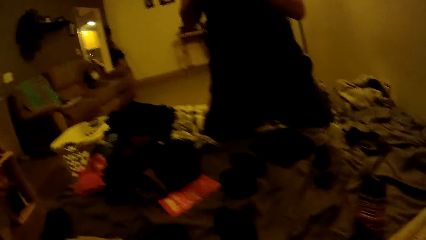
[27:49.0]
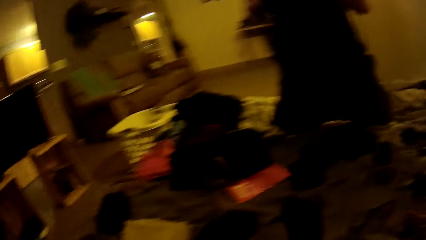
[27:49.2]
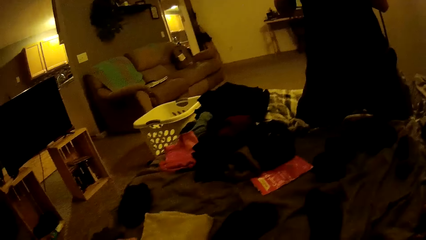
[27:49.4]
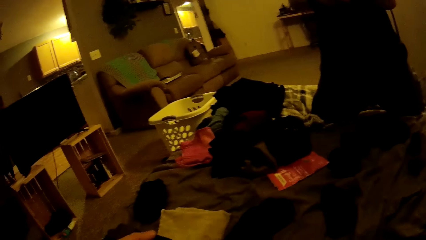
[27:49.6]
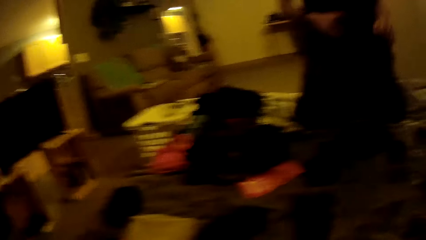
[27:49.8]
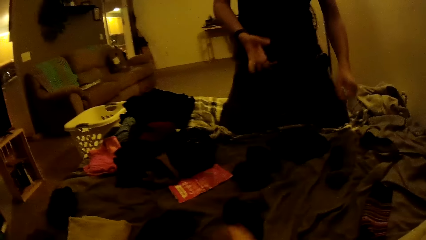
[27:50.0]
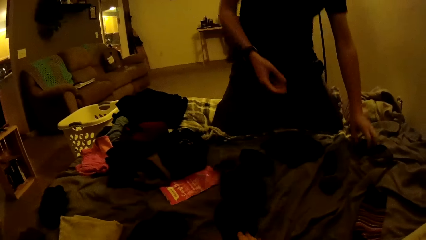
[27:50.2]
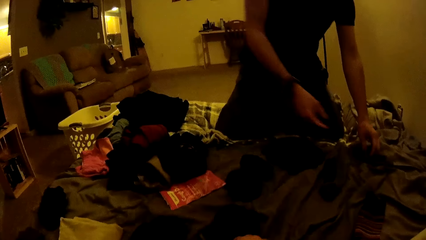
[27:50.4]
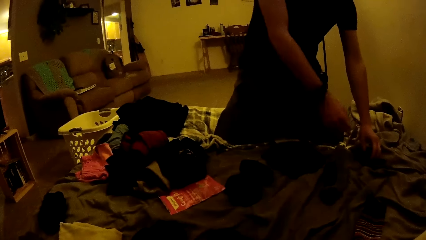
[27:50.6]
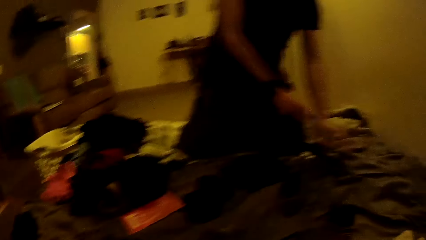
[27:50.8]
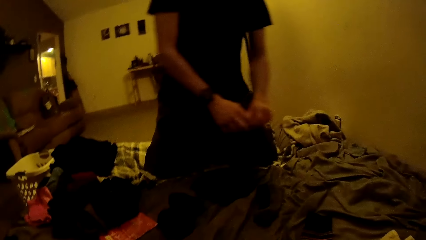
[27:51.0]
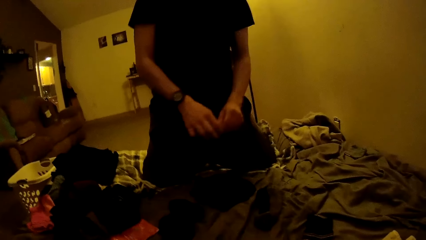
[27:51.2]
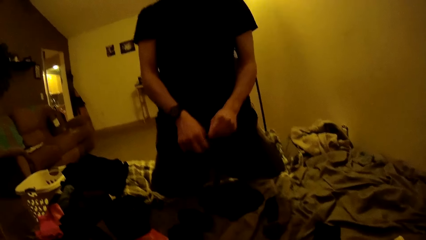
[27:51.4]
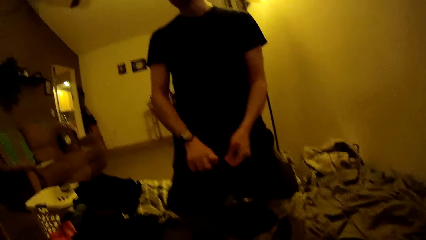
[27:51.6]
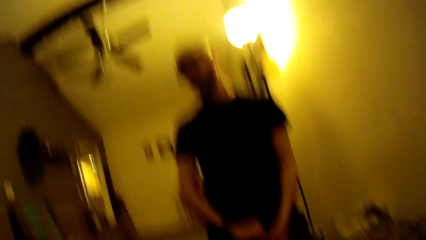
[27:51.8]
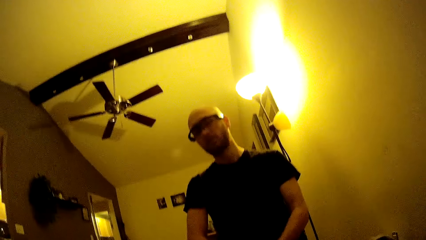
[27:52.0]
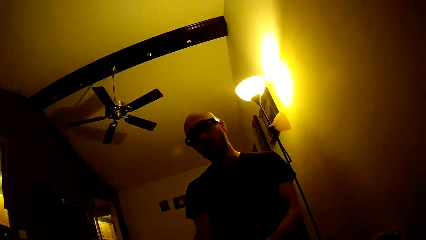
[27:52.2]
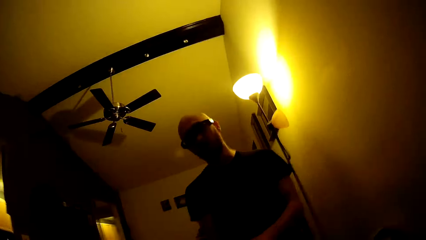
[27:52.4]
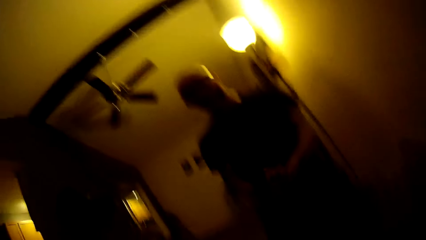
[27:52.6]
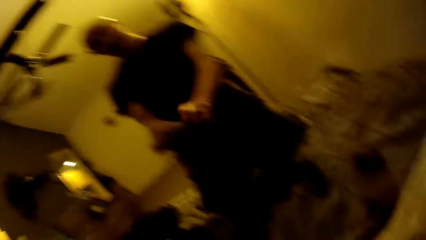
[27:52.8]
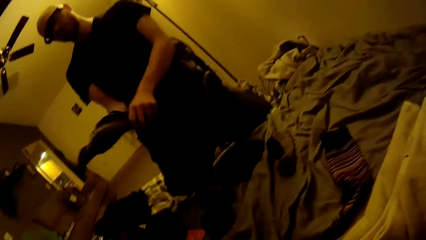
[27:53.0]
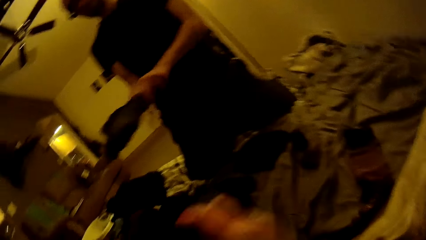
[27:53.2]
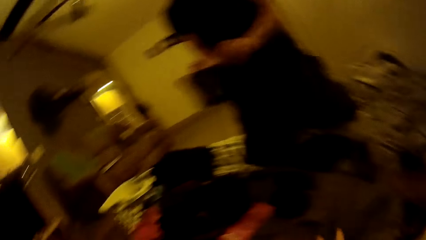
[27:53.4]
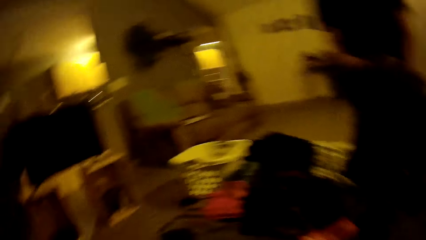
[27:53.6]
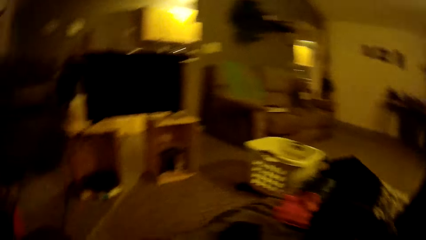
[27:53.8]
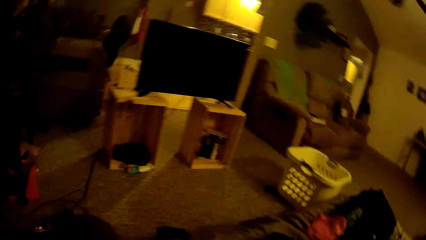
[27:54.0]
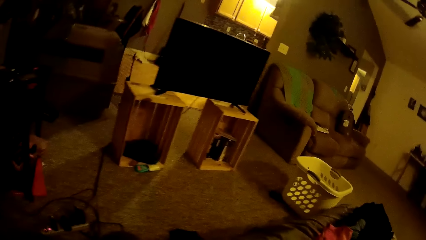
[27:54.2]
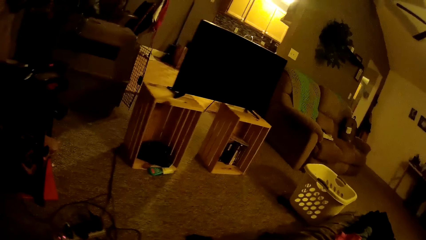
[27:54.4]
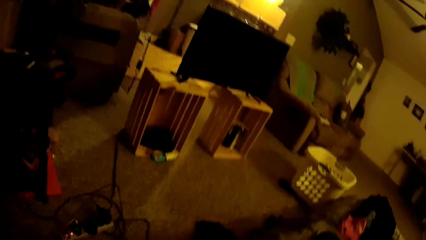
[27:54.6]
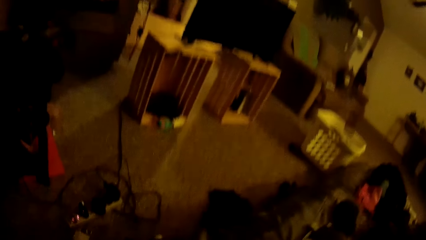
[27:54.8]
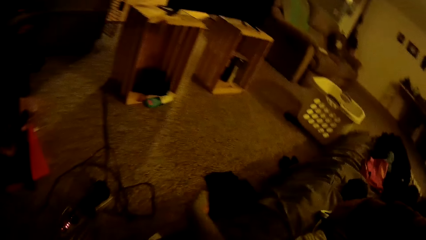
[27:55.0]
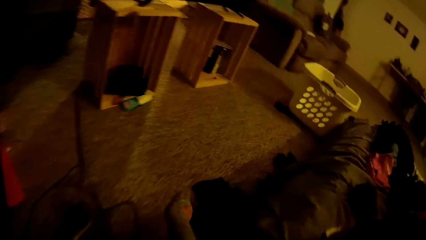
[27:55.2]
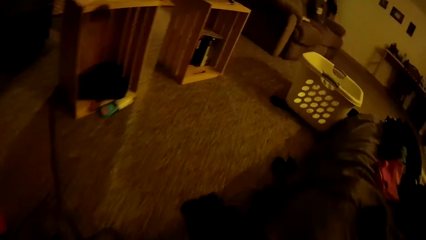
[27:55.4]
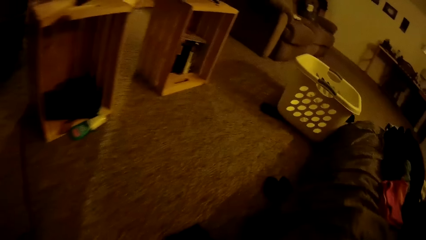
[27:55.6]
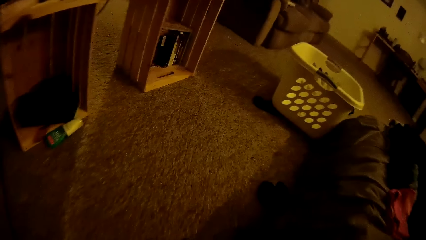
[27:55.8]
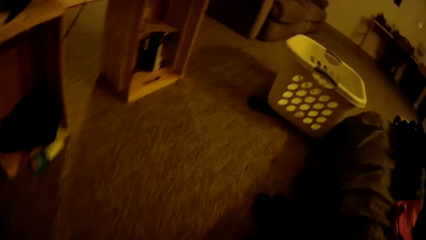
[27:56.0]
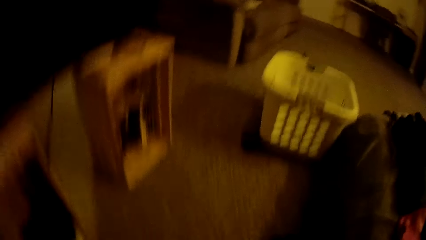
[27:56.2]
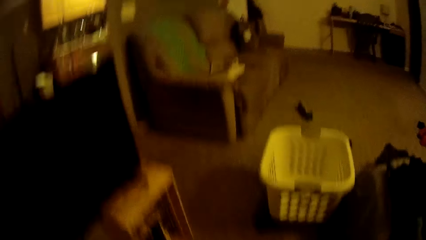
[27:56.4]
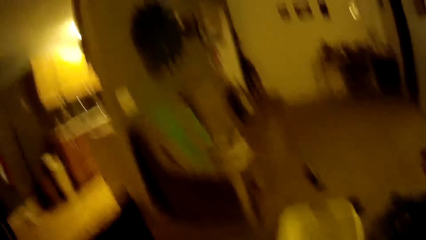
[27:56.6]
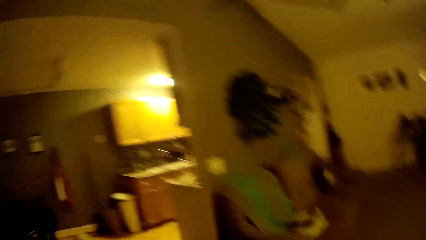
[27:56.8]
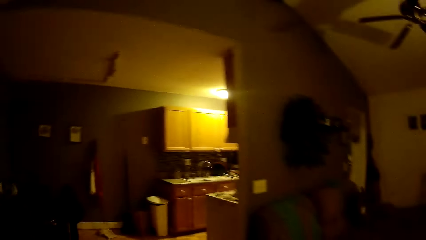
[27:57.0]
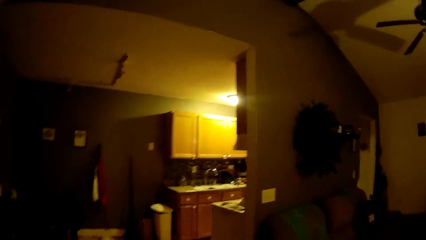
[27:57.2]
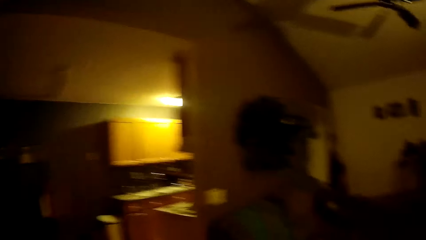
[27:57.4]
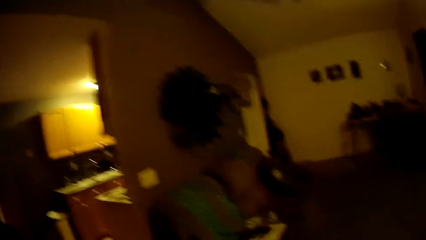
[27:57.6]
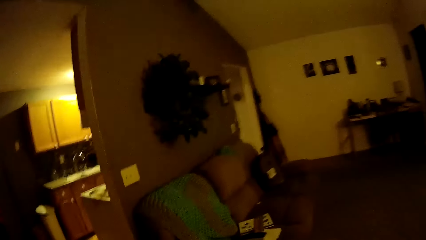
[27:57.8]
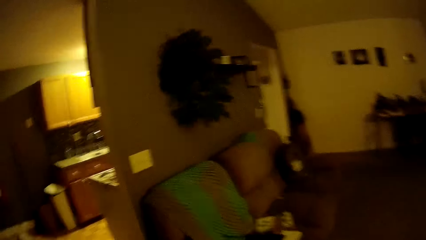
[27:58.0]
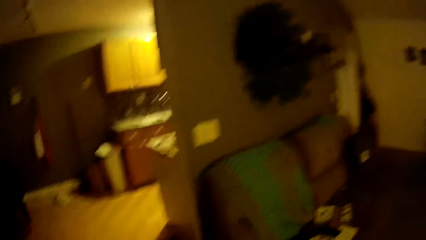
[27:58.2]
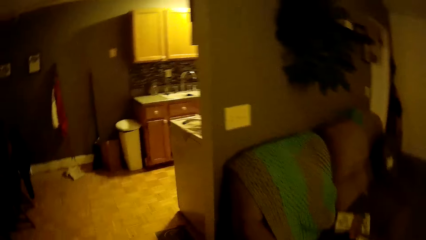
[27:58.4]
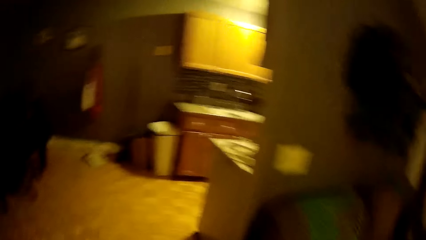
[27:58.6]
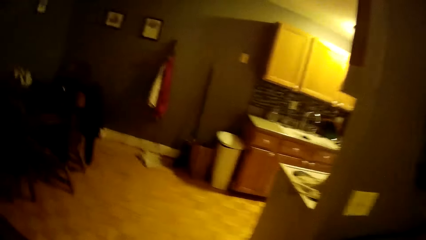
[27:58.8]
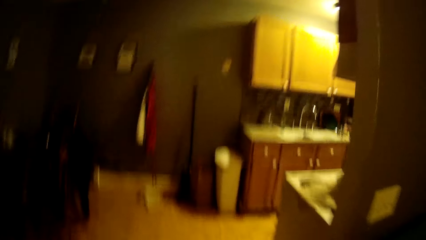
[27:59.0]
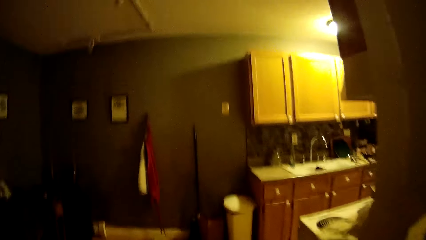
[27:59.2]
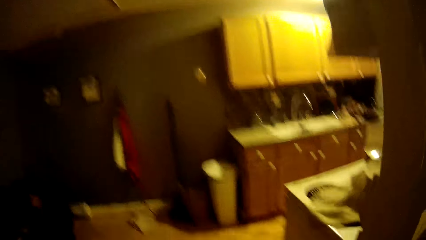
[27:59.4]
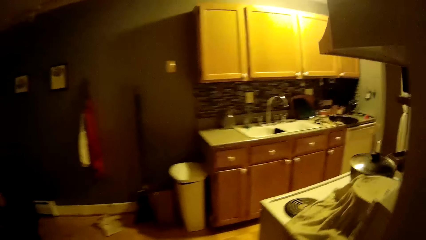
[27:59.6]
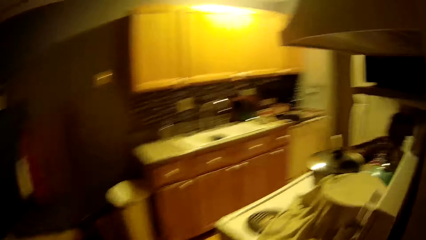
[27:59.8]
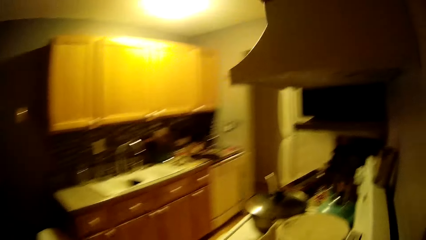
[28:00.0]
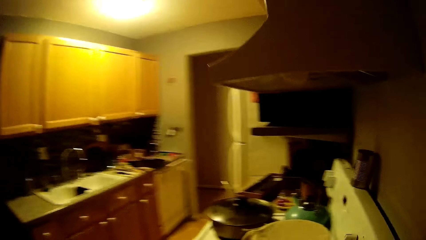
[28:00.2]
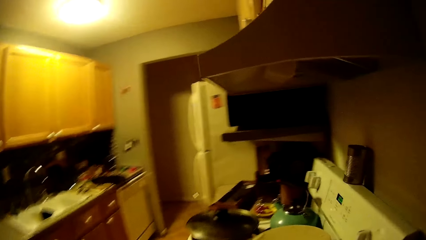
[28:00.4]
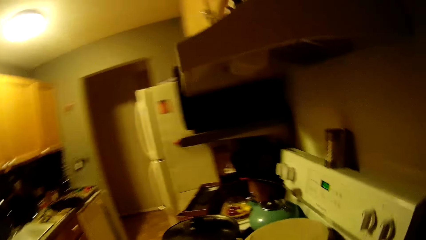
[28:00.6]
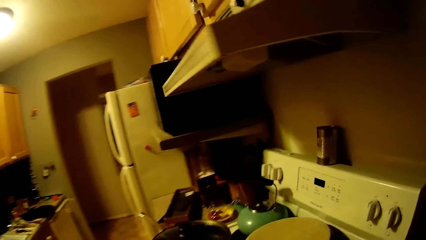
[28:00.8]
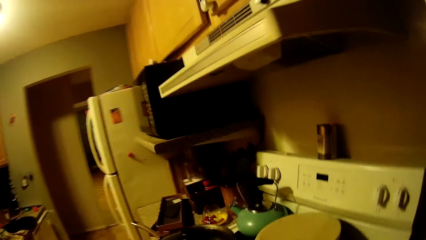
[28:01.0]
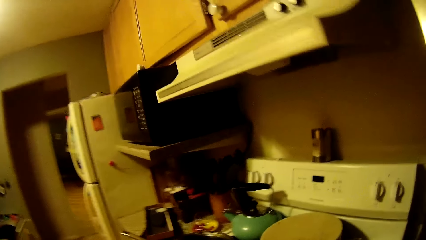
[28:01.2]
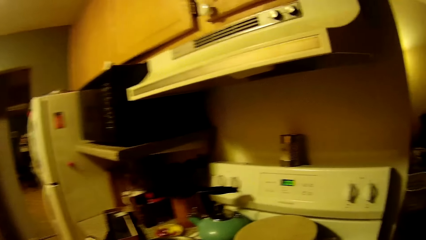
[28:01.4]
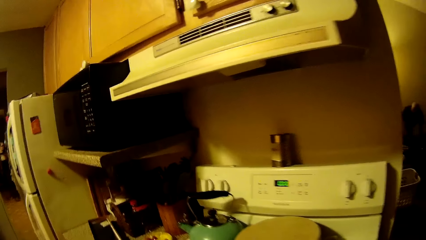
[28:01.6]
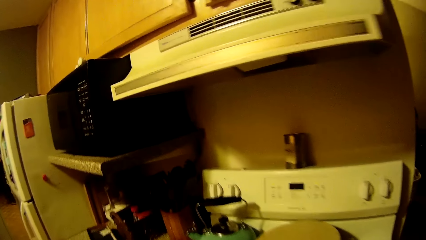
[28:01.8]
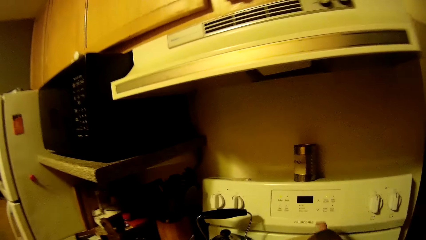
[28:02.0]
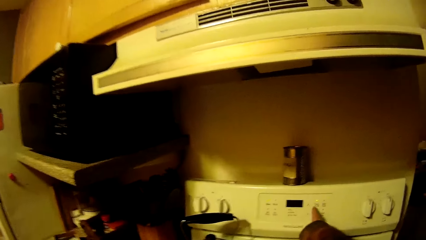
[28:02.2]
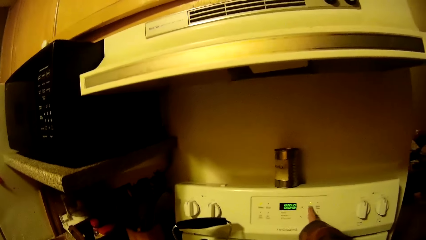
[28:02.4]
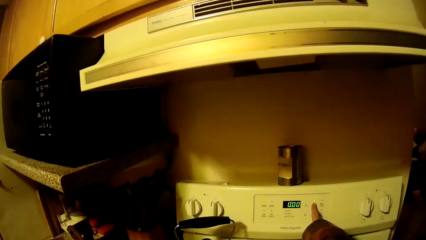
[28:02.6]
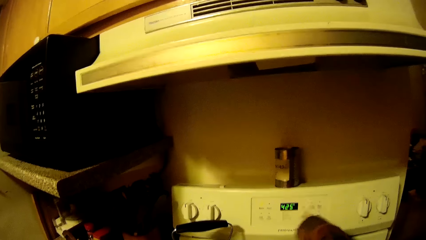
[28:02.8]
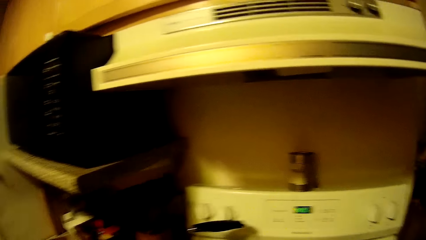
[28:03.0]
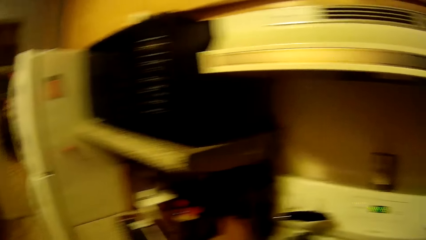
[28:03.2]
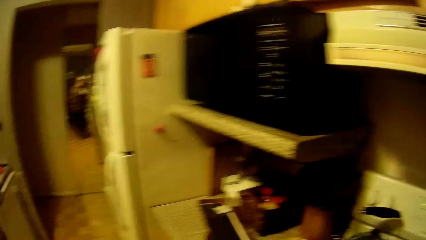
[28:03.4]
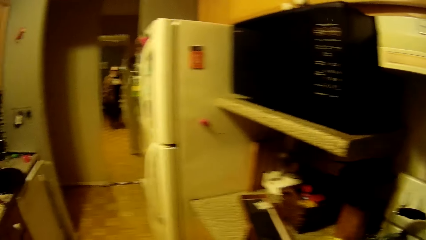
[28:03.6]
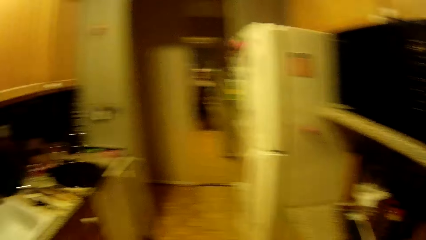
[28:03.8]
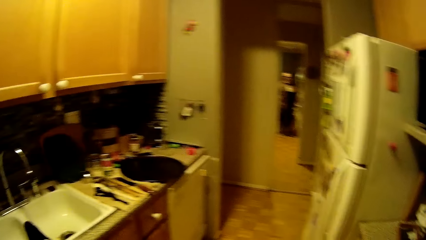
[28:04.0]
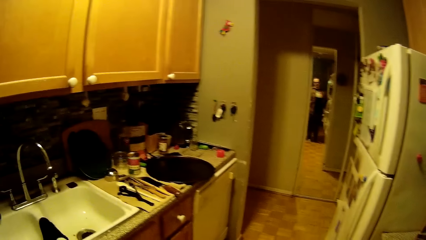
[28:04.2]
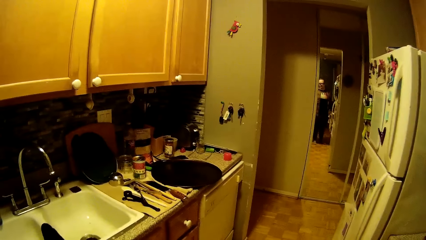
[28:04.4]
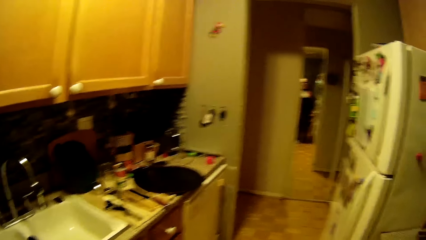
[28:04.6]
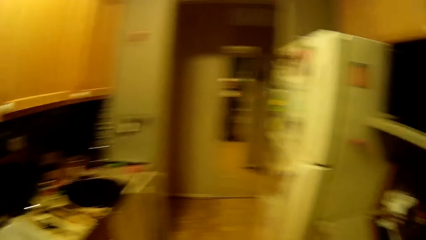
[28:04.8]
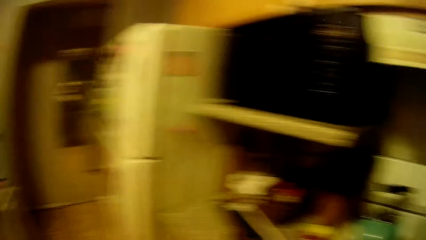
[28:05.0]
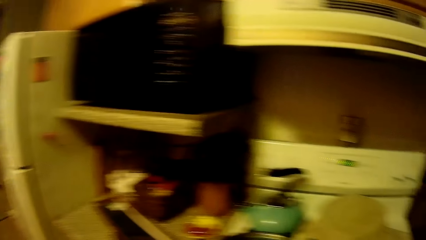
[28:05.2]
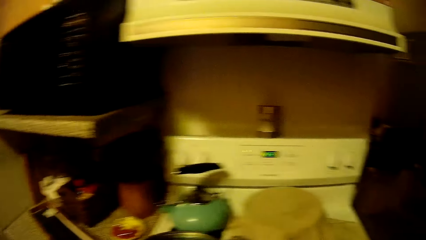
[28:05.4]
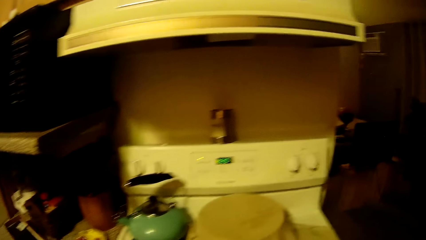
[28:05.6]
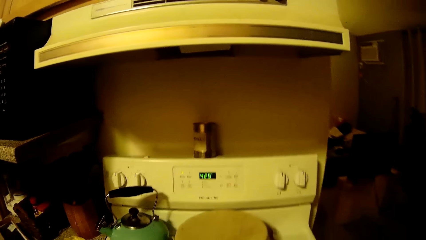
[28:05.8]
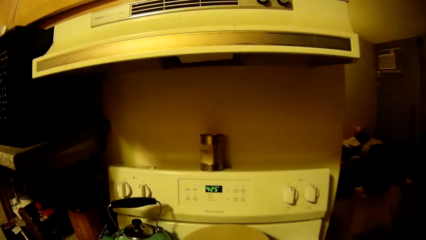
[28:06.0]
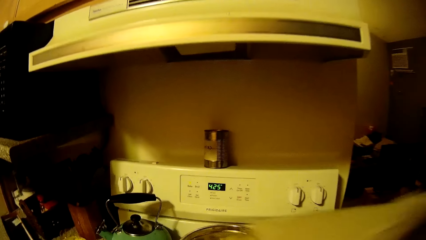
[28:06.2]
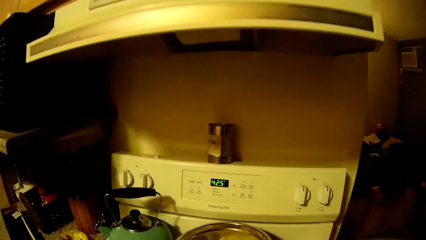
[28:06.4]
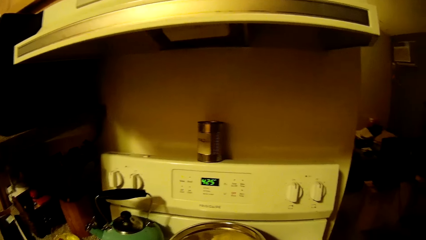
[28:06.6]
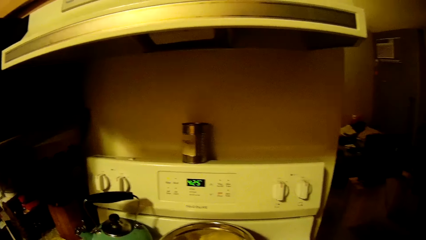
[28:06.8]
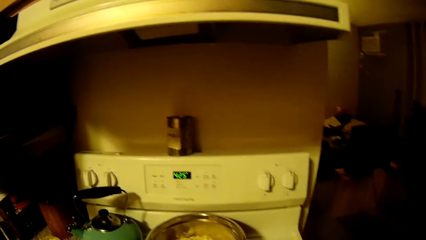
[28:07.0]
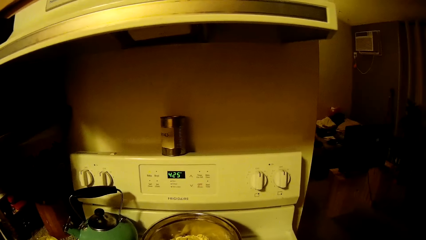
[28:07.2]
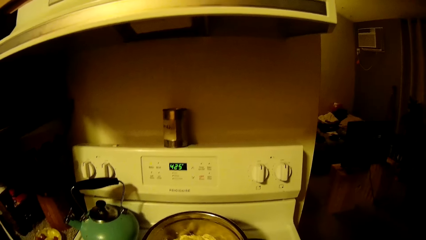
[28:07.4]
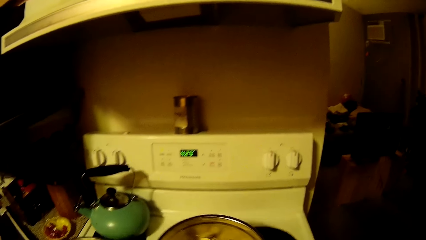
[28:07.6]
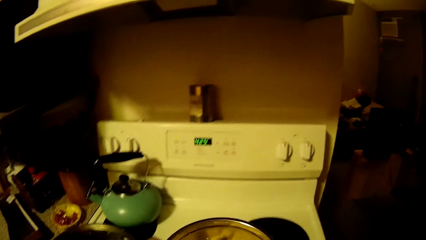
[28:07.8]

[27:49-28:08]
The man puts the cloth down. The man throws the pair of socks on the bed with his right hand. The man picks up a sock from the bed with his left hand. The man holds the sock with both hands. The man puts his right hand into the sock. The camera wearer drops a pair of socks on the bed with her right hand. She walks from the room into a kitchen. The man converses with the camera wearer. The camera wearer presses a button of a cooker with her right hand. She switches on the cooker. She converses with the man. The camera wearer looks around. She takes a towel from a pot on the cooker with her right hand. She pulls the pot from the cooker with her left hand.
